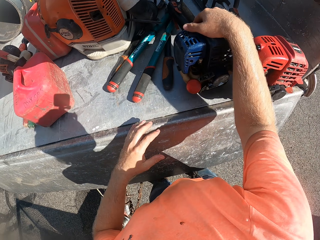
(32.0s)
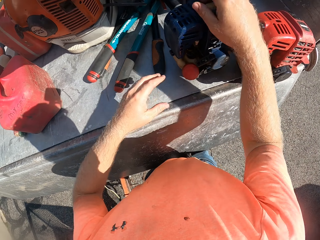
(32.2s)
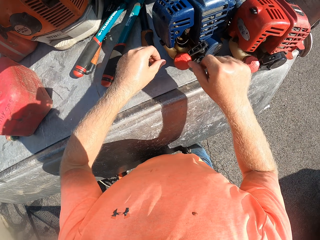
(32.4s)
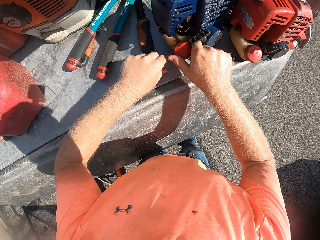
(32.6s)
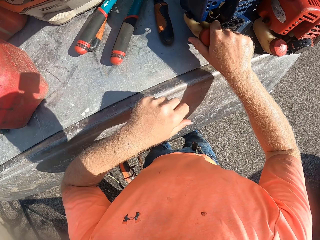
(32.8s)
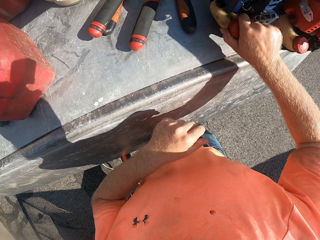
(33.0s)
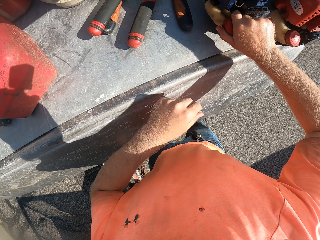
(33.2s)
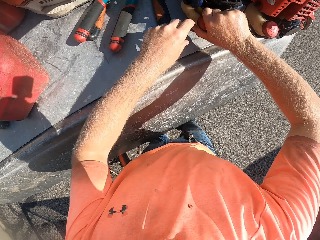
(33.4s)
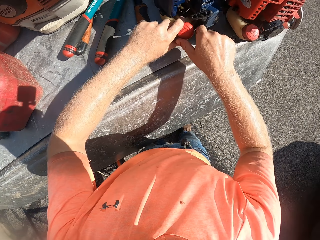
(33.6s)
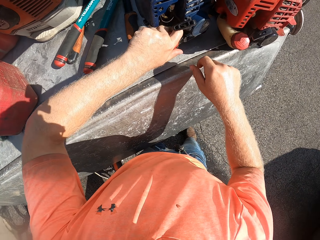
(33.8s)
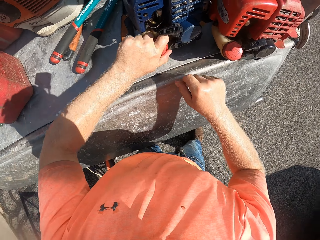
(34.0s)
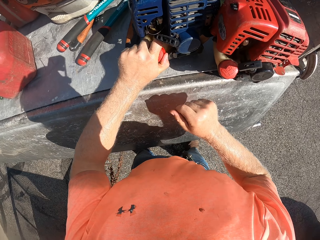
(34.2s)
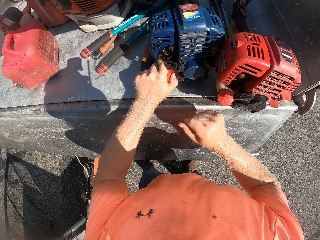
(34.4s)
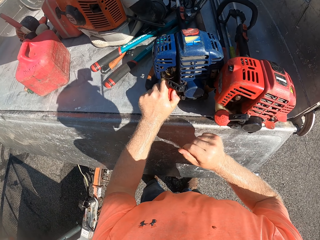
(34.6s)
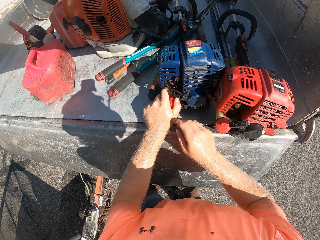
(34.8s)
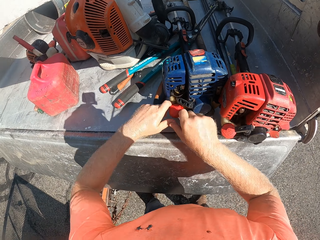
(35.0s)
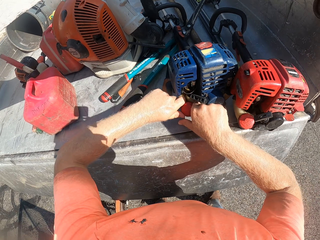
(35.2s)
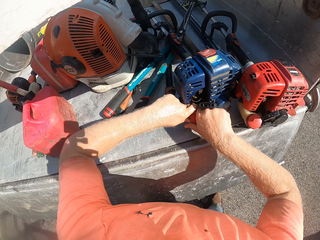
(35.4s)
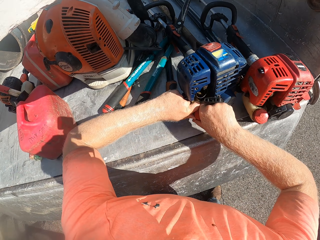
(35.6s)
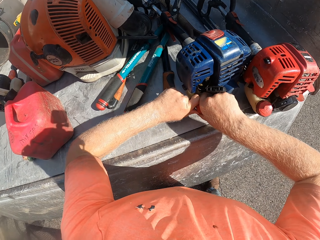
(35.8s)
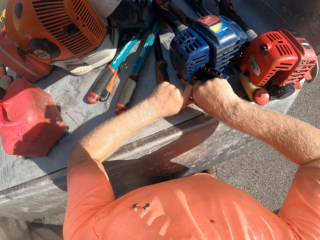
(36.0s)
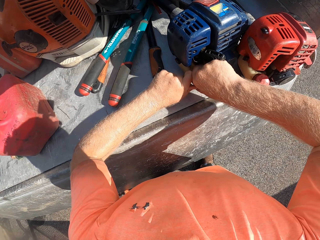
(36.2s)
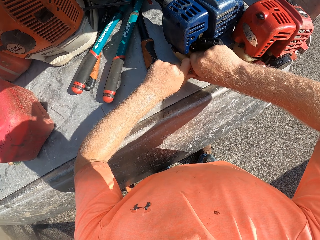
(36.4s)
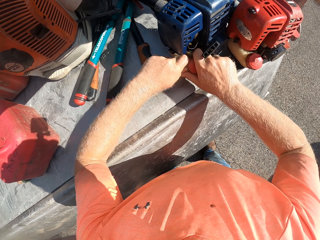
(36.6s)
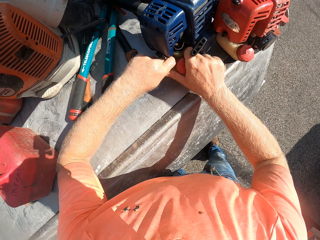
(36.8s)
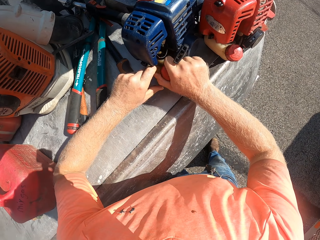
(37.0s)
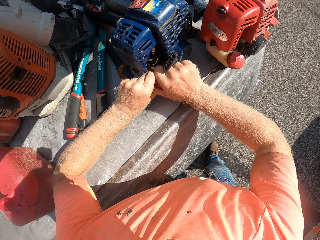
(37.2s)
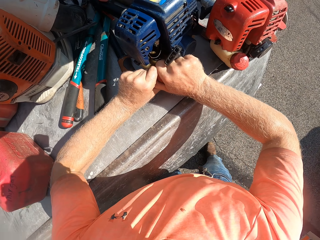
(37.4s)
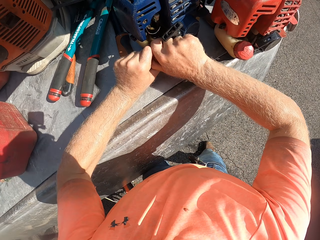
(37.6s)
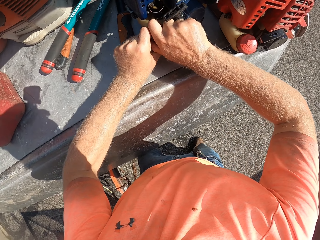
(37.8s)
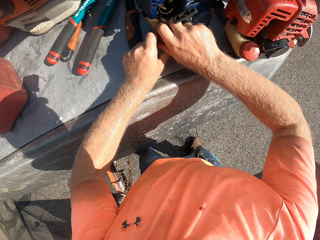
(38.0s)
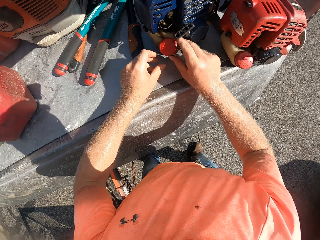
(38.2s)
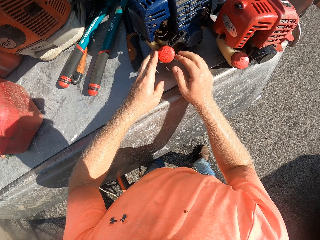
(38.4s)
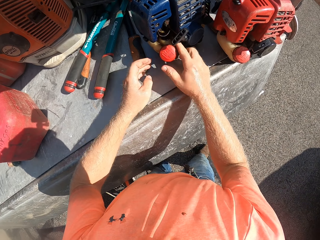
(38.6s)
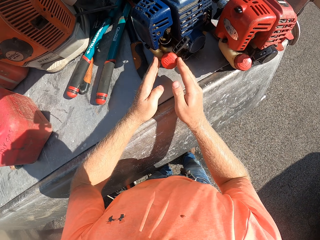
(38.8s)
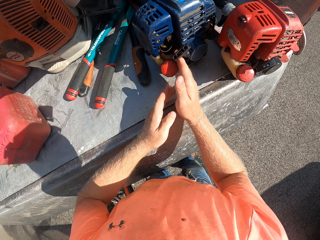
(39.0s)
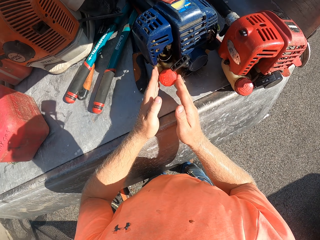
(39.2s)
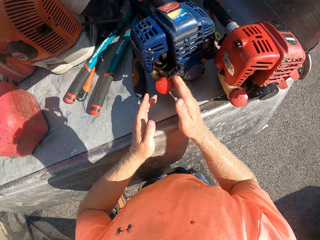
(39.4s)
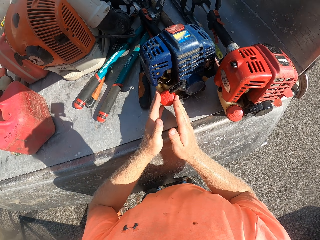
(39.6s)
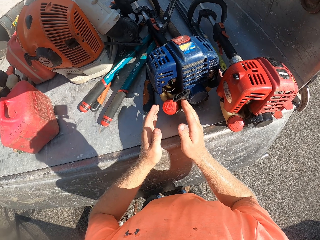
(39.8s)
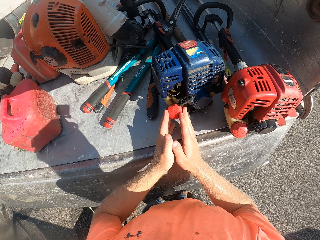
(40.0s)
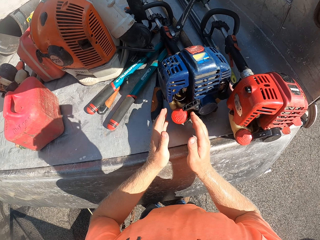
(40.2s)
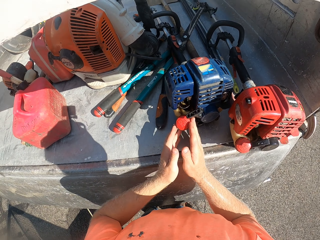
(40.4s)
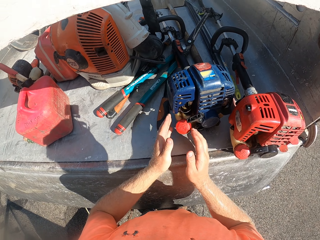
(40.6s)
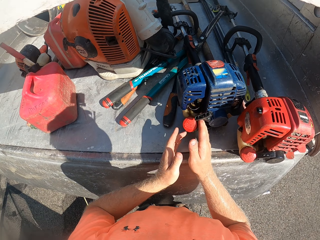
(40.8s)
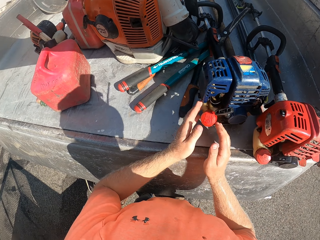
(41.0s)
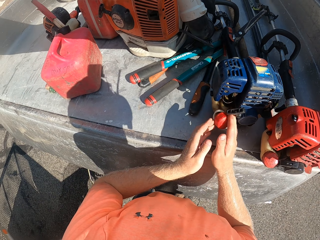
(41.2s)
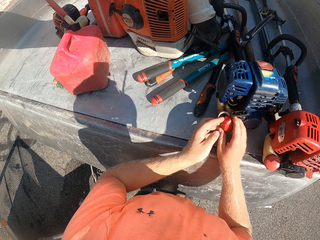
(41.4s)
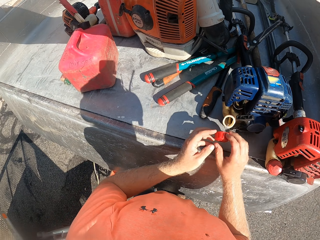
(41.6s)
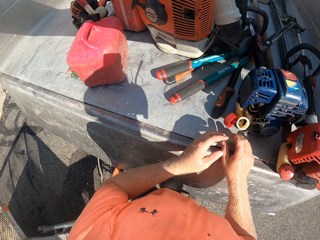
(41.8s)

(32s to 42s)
The camera wearer turns the cover of the grass trimmer fuel tank with his right hand. He opens the machine lid. He turns the cover of the grass trimmer fuel tank with his left hand. He turns the cover of the grass trimmer fuel tank with his hands. He opens the grass trimmer fuel tank with his hands.

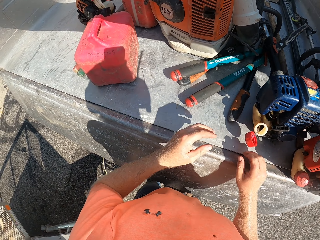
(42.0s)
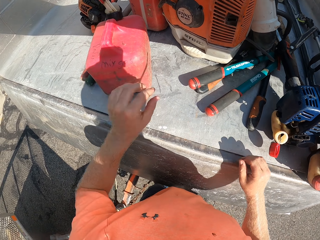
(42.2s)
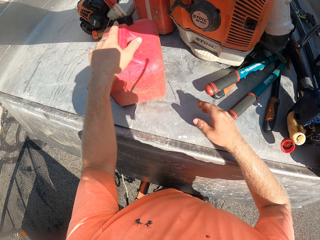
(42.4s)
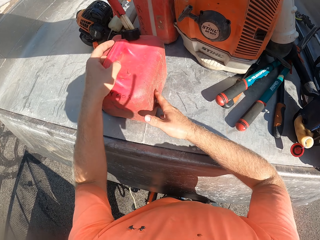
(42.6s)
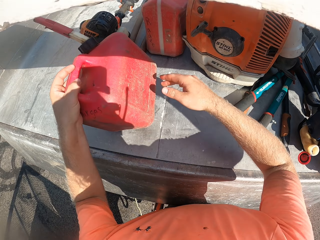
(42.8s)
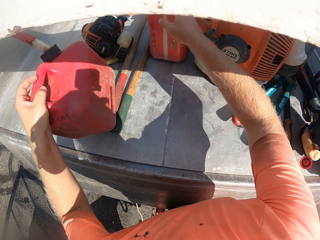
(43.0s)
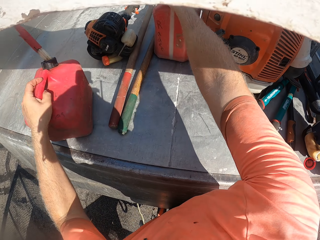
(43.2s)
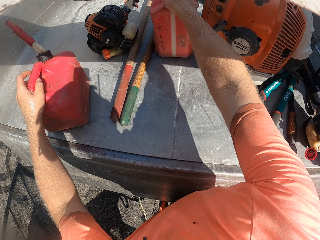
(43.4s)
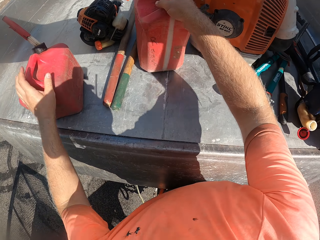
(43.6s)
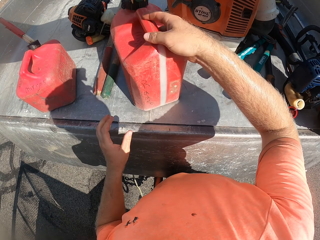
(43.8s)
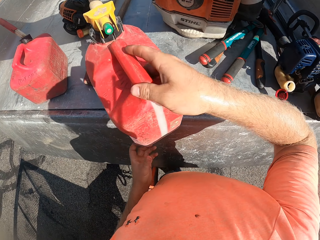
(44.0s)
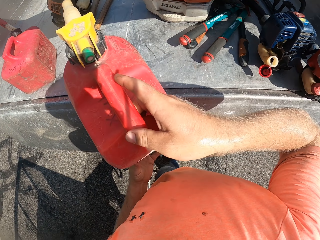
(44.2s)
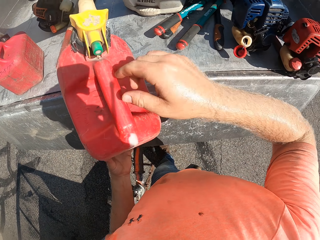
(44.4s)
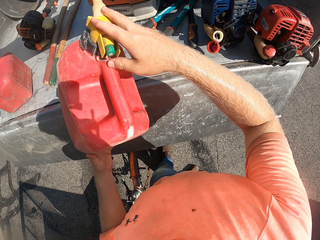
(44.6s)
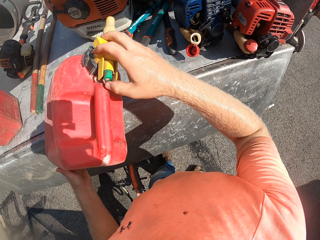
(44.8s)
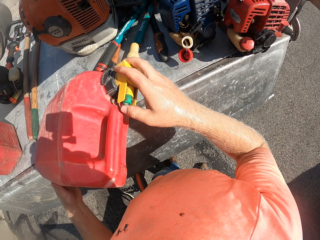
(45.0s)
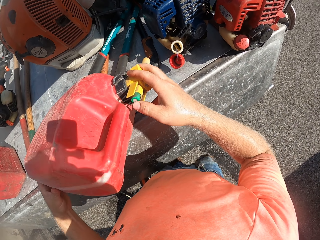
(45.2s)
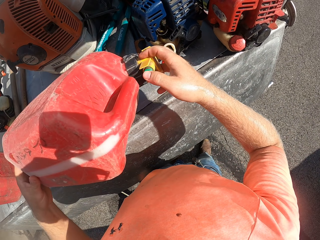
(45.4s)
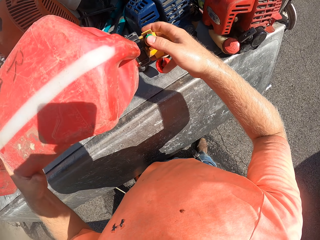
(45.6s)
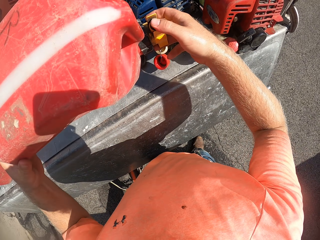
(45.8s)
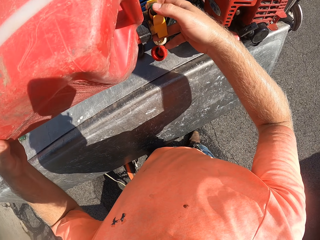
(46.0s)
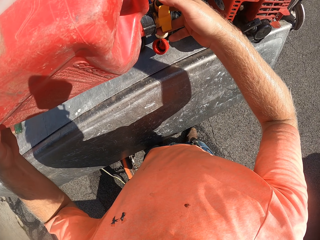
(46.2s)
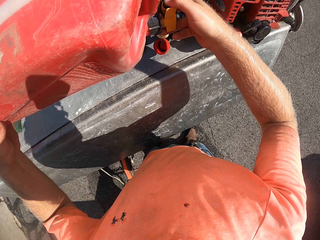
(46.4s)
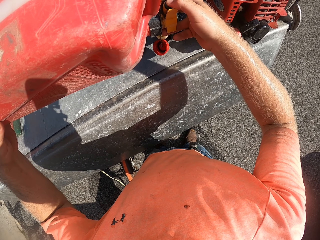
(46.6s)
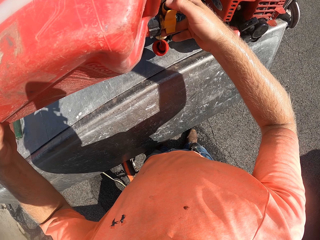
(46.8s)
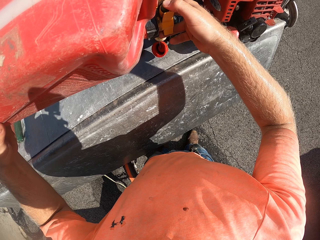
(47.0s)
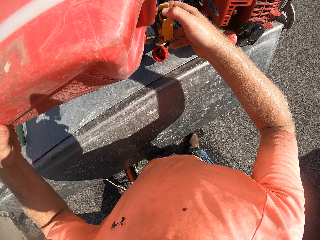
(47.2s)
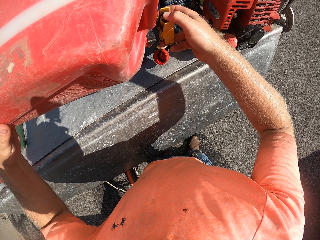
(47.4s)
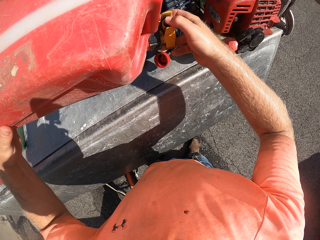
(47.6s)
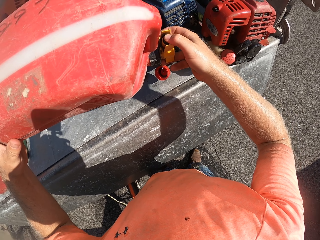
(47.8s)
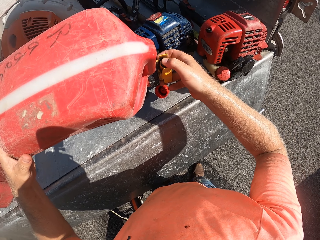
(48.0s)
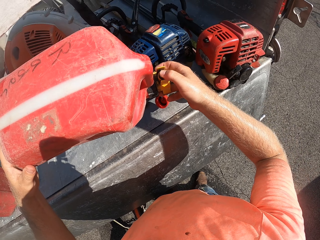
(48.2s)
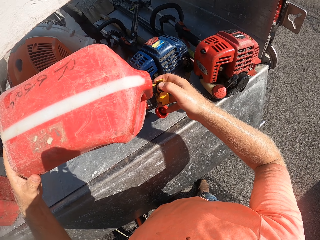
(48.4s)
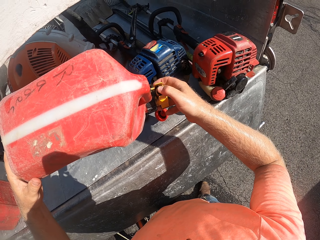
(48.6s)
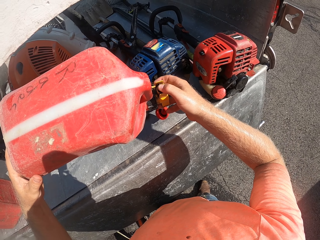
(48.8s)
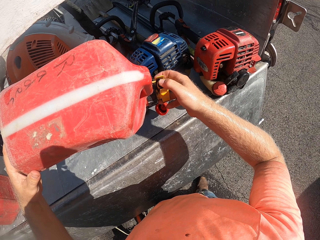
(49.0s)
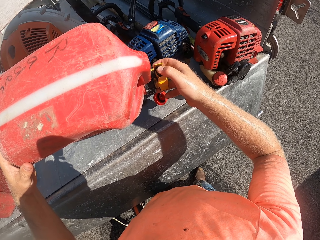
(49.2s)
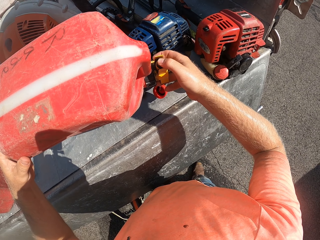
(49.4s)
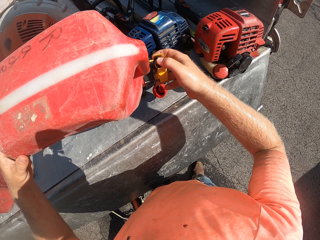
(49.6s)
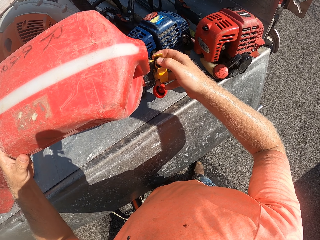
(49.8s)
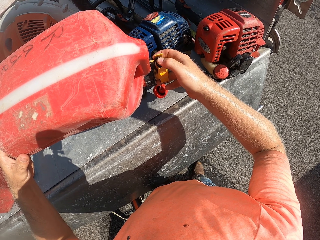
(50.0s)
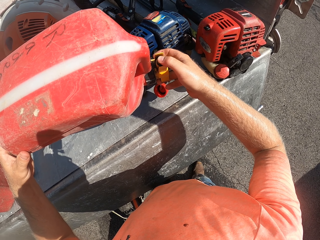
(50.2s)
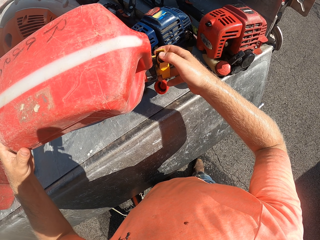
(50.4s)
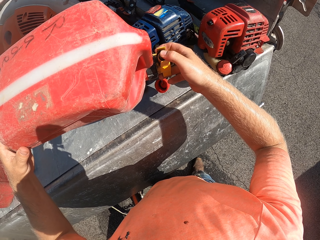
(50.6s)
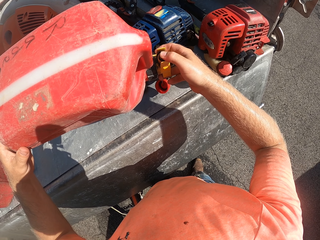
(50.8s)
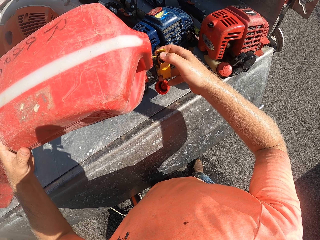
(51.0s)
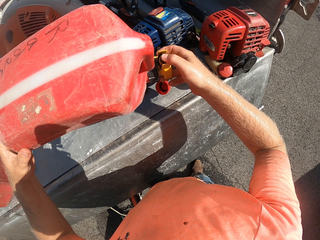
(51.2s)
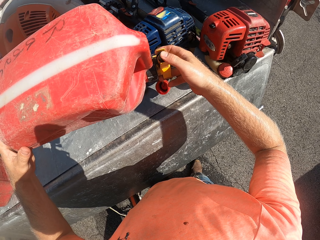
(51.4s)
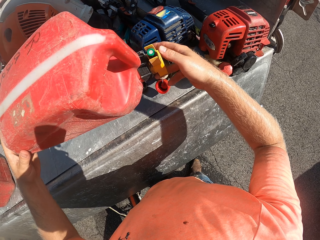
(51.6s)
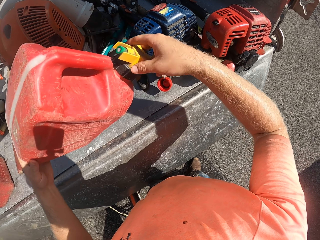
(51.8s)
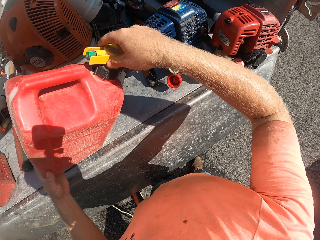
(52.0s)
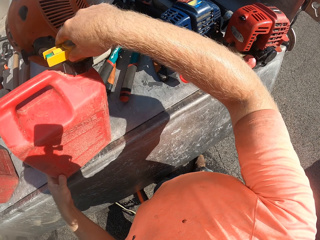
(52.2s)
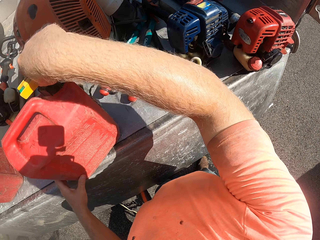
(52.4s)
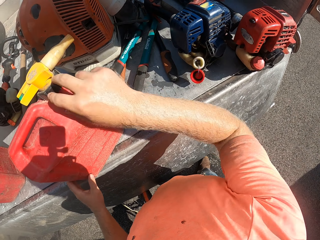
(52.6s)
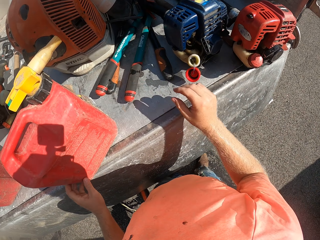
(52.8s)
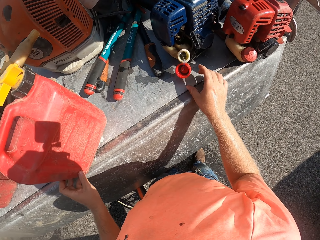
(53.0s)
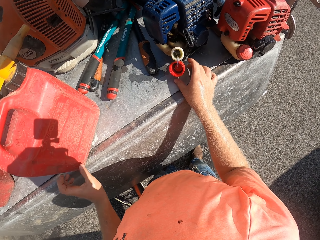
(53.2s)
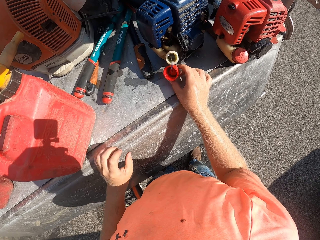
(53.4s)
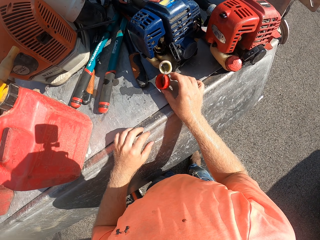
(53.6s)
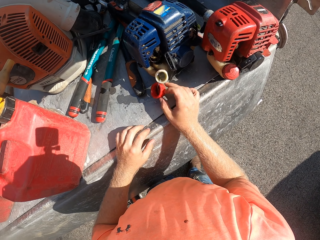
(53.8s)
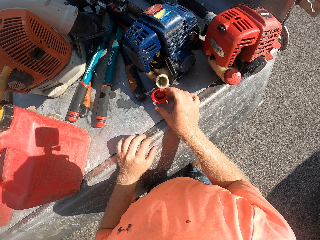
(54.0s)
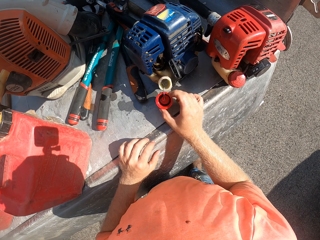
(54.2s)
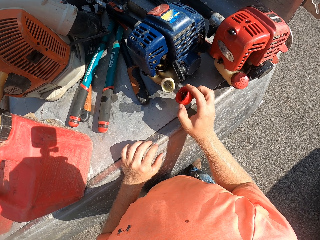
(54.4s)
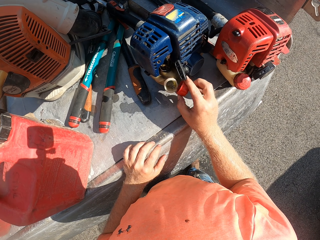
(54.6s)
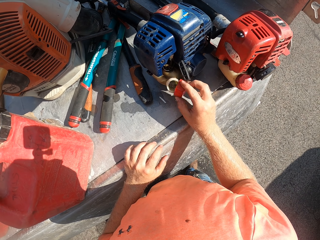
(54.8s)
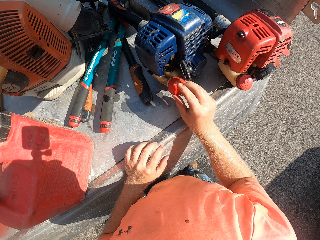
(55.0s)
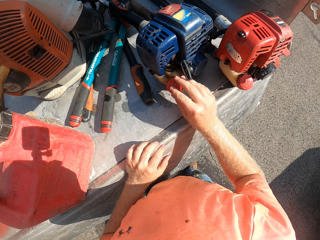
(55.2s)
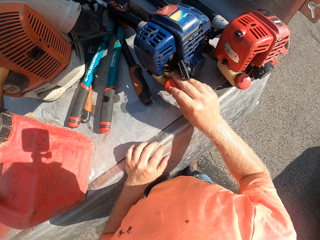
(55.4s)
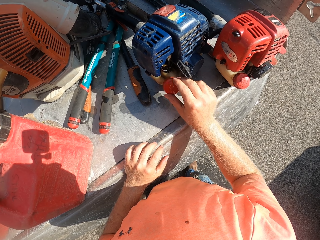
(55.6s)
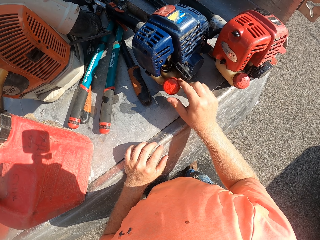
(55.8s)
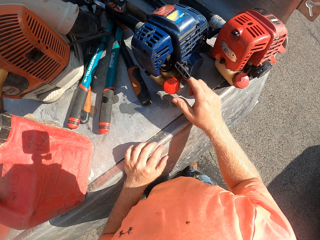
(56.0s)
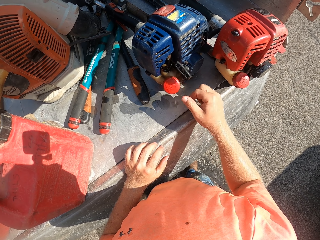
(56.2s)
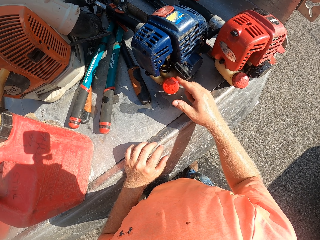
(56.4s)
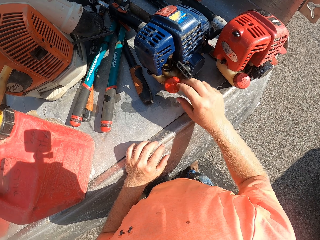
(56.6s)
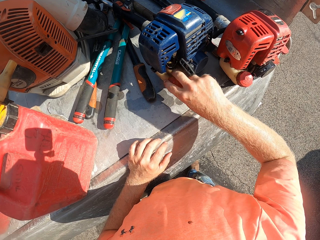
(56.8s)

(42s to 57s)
The camera wearer shifts a jerrycan with his hands. He pulls the jerrycan on the cargo bed with his right hand. He lifts up the jerrycan from the cargo bed with his hands. He pours some fuel from the jerrycan into the grass trimmer fuel tank. He drops the jerrycan on the cargo bed with his hands. He holds the cover of the grass trimmer fuel tank. He covers the grass trimmer fuel tank with the cover.
